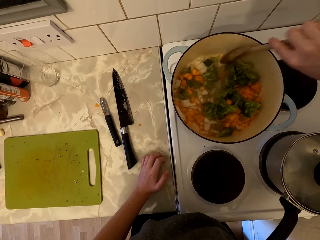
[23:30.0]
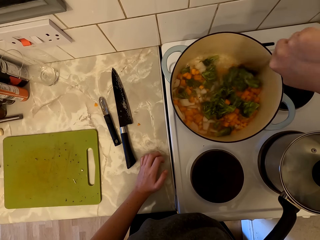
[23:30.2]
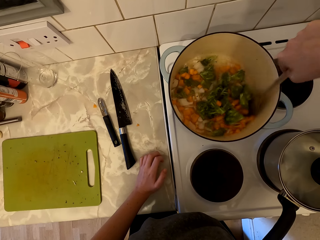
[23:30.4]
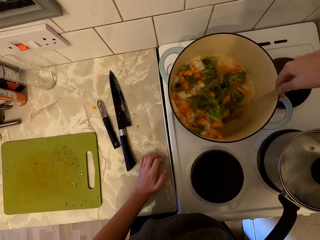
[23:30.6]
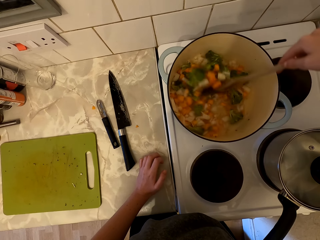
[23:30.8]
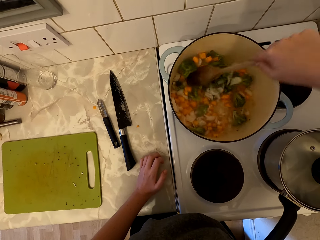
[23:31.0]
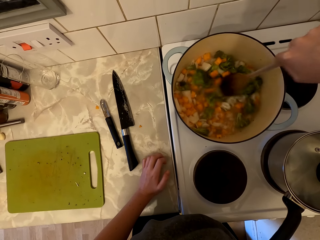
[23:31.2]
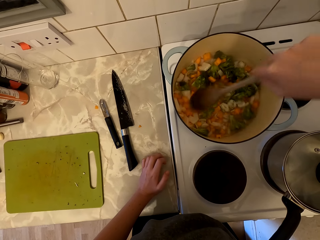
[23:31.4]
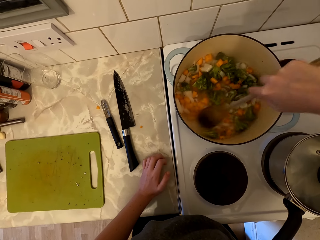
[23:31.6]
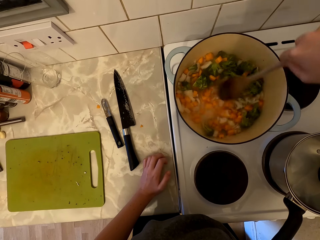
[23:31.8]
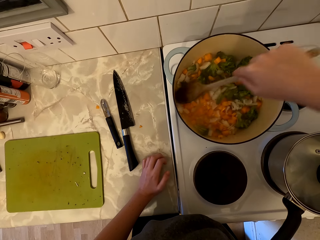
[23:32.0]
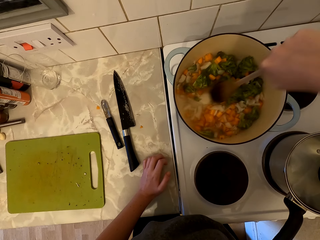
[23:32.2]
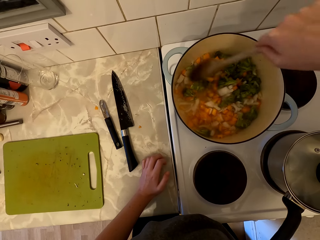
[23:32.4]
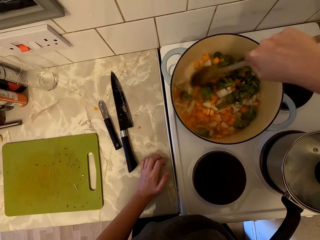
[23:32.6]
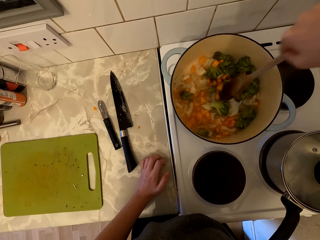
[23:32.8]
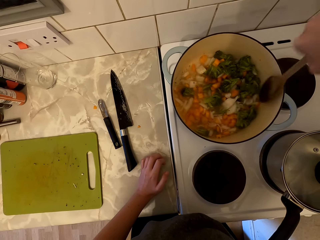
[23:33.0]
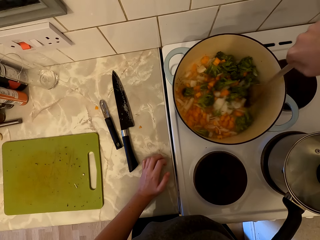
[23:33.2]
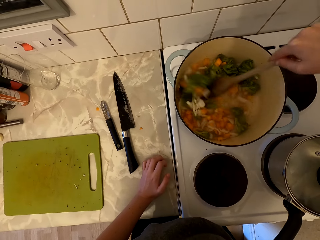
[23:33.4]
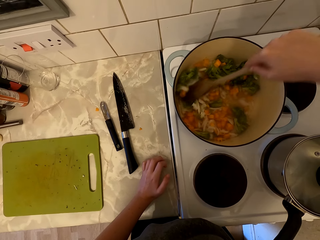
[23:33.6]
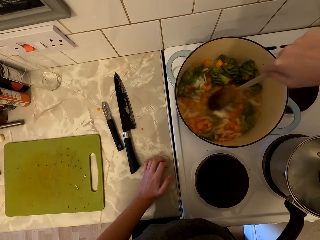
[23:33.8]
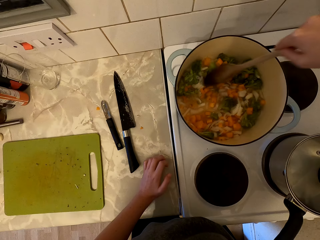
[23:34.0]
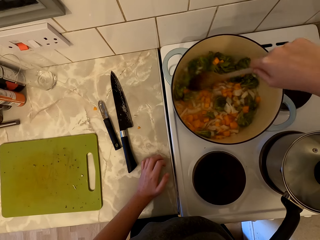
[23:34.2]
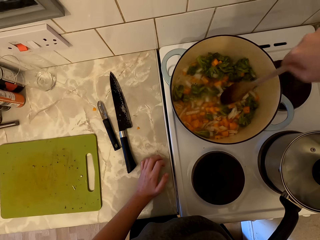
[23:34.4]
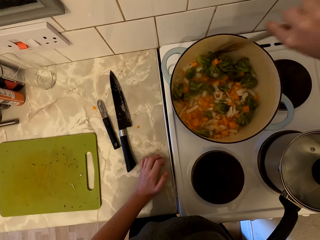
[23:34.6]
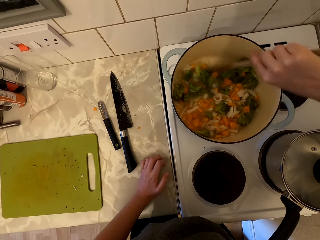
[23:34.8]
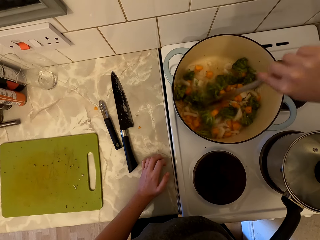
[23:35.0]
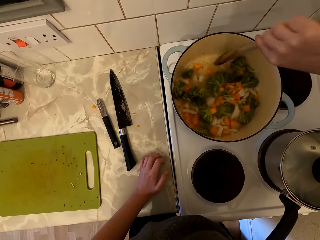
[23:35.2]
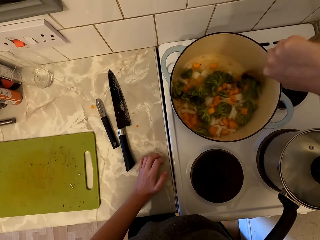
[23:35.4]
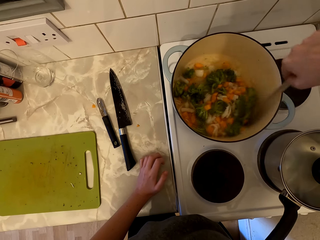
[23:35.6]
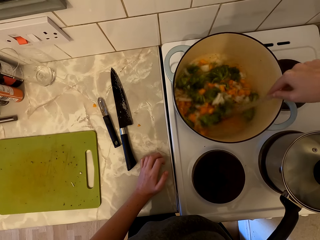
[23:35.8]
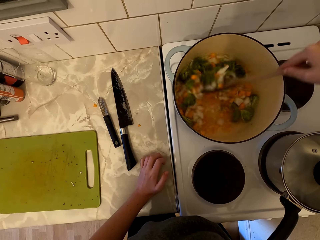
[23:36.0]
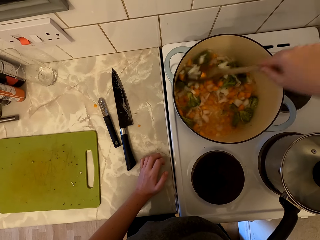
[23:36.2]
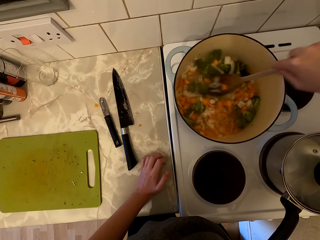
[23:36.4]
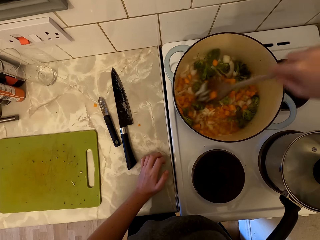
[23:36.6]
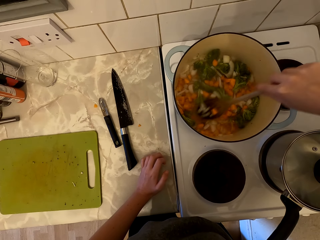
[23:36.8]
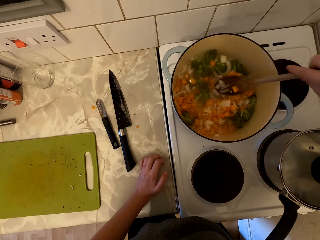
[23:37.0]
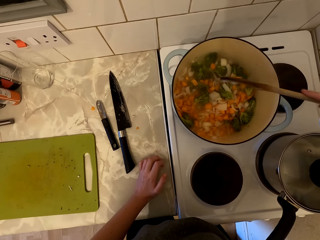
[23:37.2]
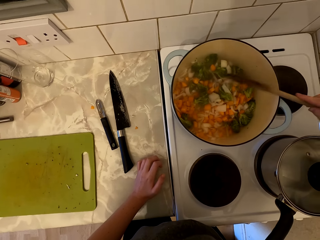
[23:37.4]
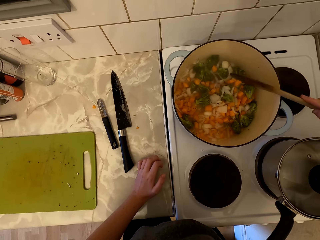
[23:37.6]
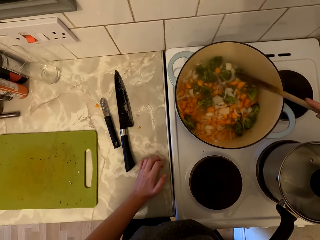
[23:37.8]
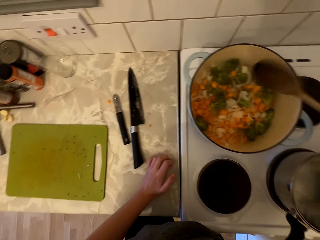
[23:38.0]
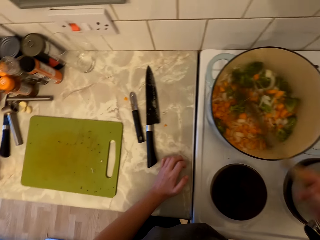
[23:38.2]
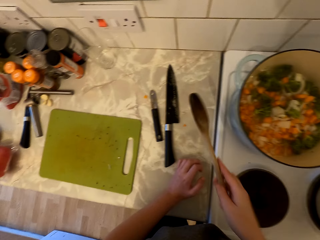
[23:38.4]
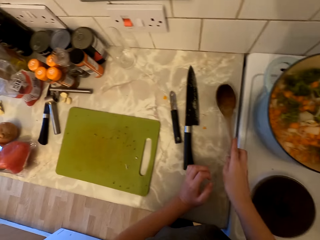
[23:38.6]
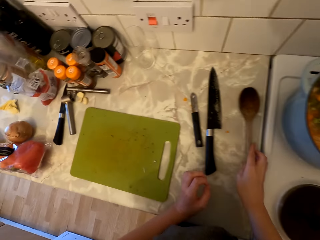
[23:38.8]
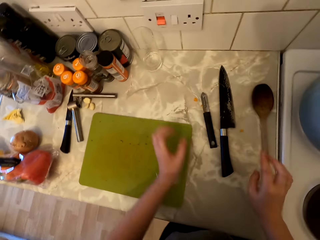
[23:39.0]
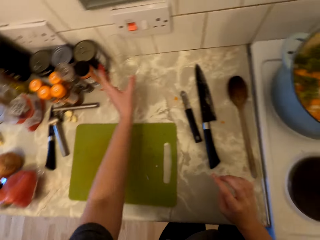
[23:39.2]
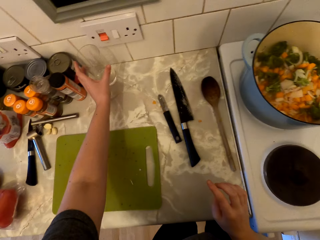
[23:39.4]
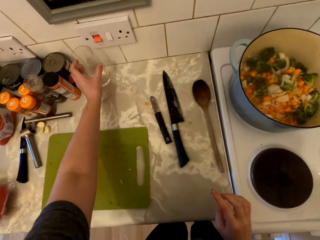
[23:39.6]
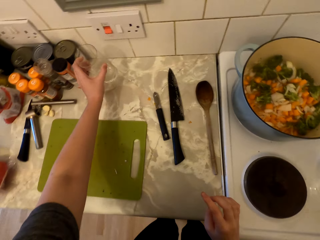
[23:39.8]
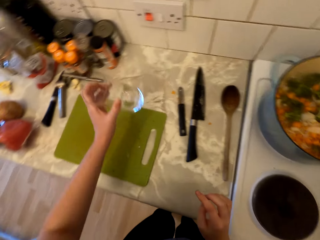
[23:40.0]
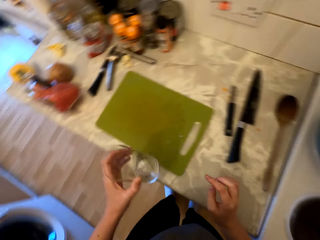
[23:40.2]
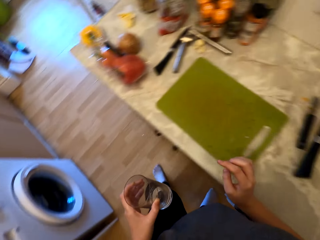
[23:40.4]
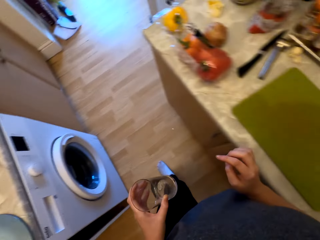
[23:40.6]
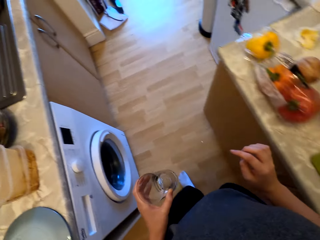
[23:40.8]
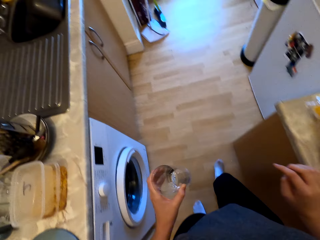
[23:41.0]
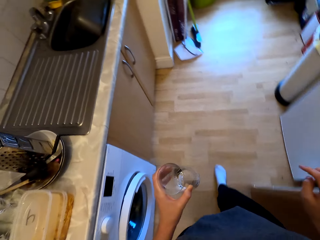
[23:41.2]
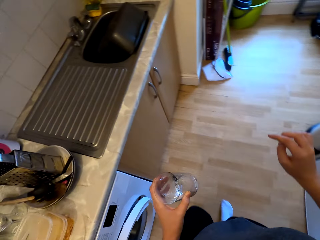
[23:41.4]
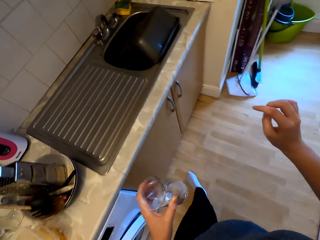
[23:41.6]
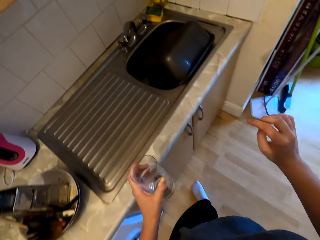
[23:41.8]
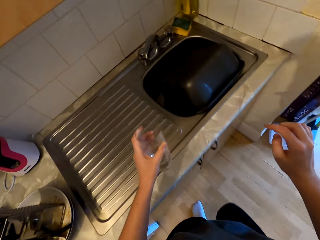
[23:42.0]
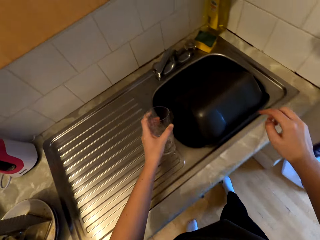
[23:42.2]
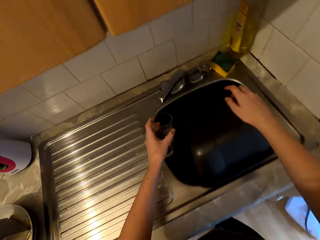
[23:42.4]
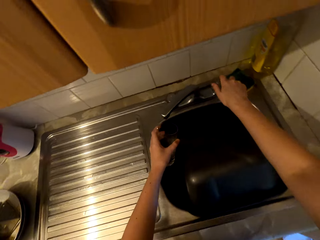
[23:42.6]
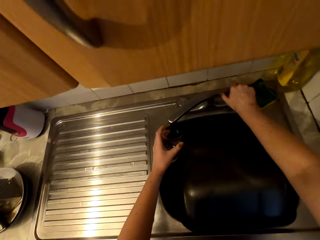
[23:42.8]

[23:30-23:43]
The camera wearer hits the wooden spoon on the cooking pot. They place the wooden spoon on the countertop. They pick up the glass on the countertop. They walk to the sink.

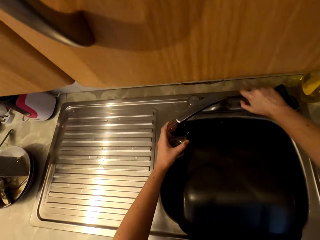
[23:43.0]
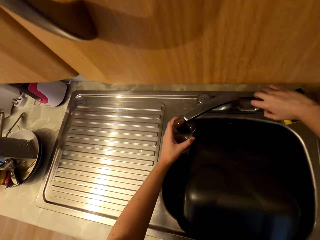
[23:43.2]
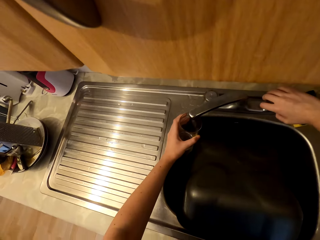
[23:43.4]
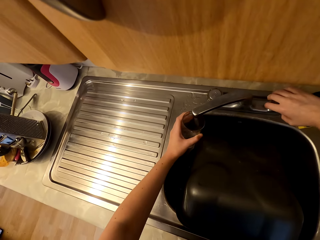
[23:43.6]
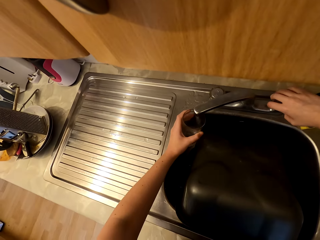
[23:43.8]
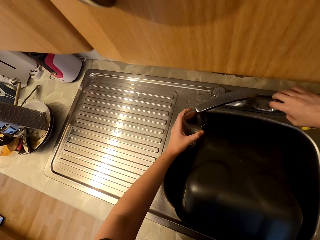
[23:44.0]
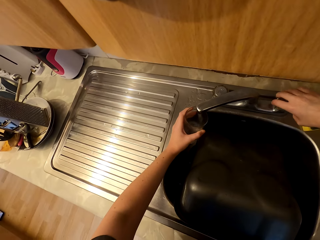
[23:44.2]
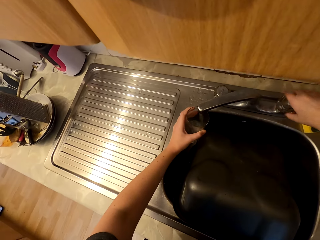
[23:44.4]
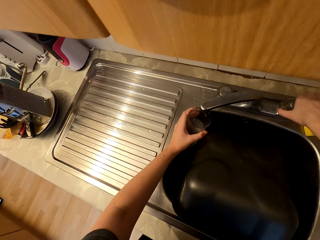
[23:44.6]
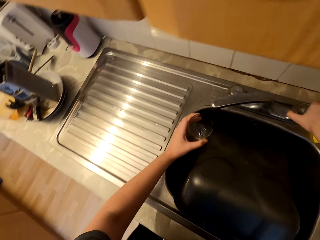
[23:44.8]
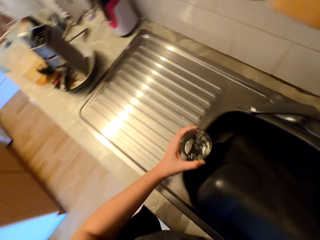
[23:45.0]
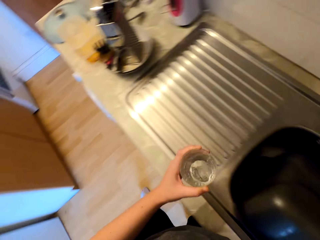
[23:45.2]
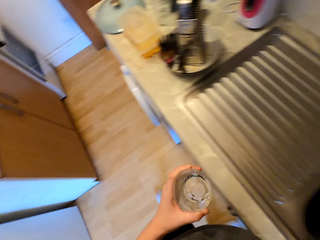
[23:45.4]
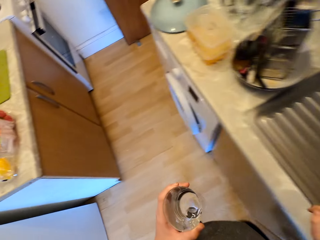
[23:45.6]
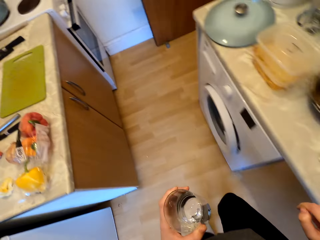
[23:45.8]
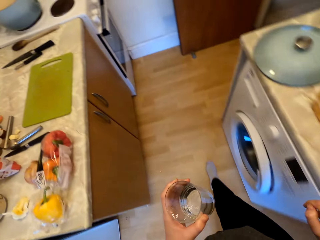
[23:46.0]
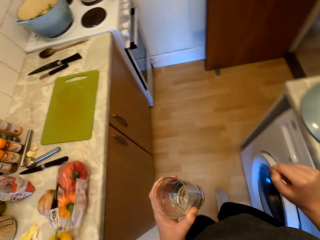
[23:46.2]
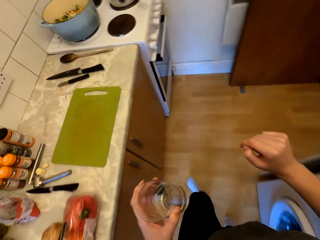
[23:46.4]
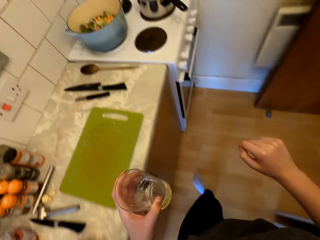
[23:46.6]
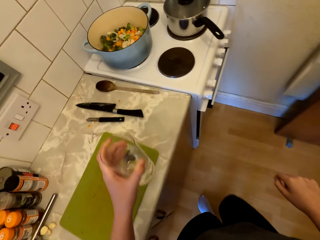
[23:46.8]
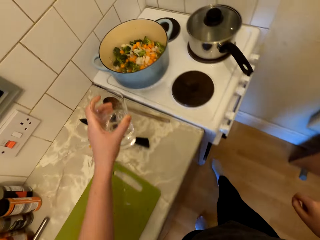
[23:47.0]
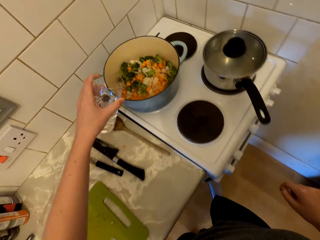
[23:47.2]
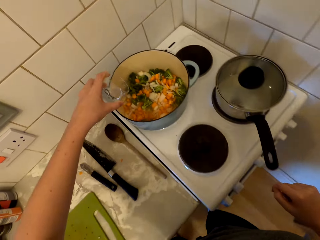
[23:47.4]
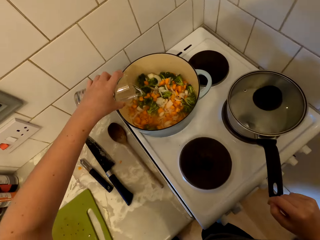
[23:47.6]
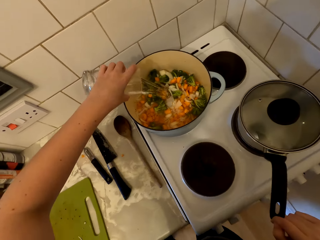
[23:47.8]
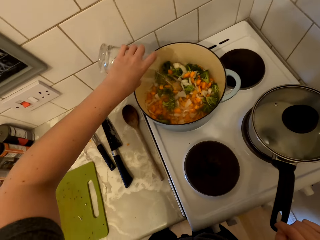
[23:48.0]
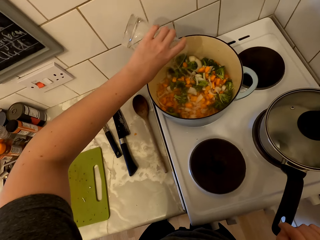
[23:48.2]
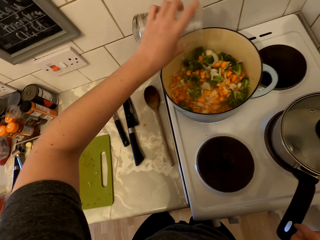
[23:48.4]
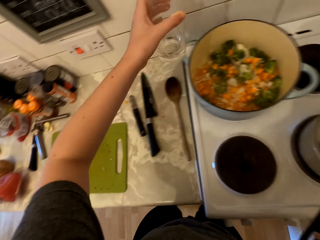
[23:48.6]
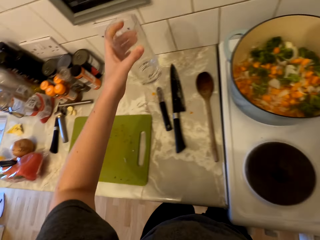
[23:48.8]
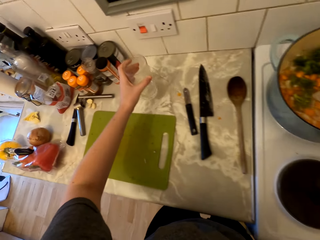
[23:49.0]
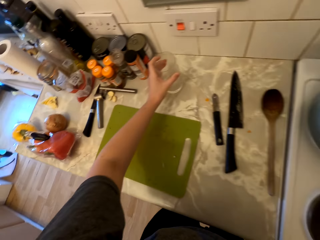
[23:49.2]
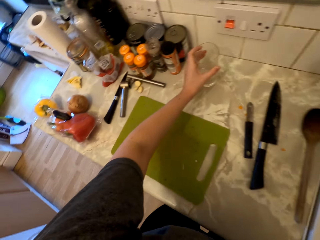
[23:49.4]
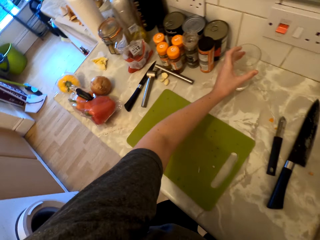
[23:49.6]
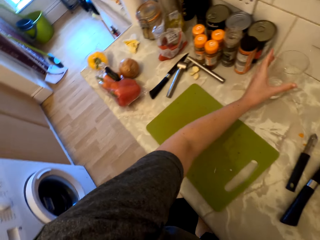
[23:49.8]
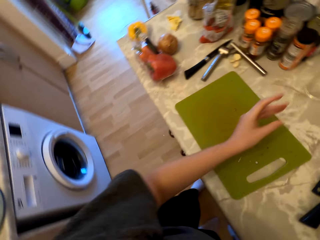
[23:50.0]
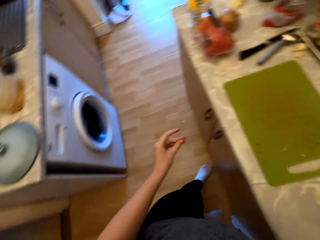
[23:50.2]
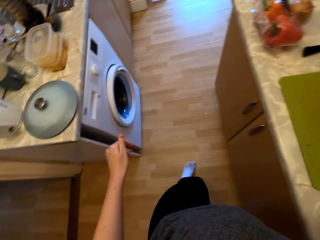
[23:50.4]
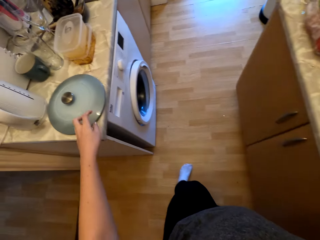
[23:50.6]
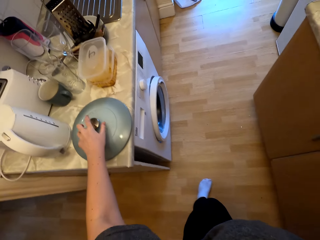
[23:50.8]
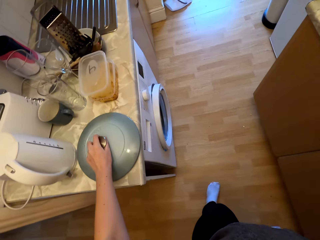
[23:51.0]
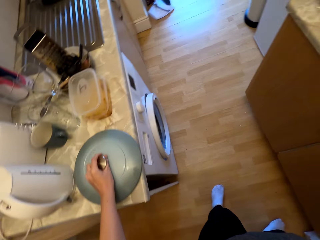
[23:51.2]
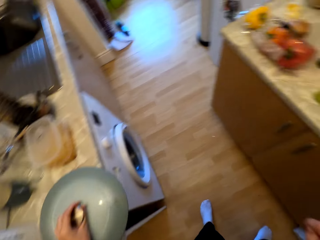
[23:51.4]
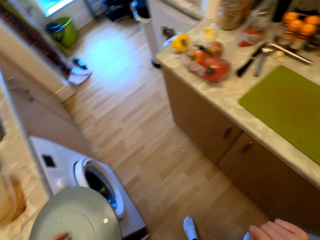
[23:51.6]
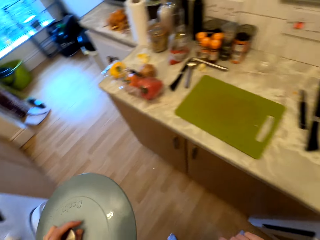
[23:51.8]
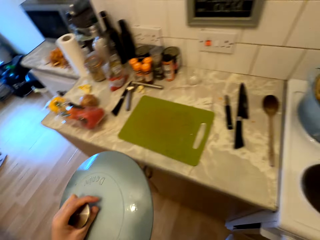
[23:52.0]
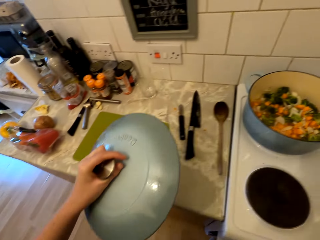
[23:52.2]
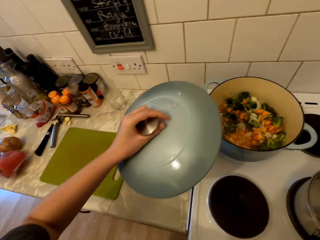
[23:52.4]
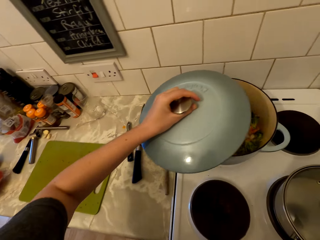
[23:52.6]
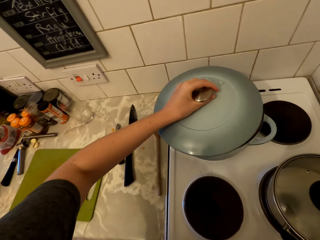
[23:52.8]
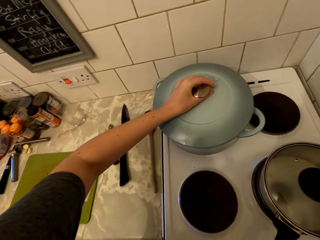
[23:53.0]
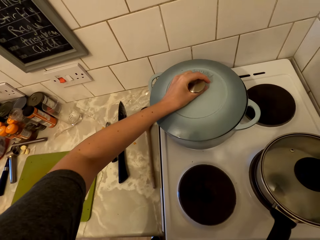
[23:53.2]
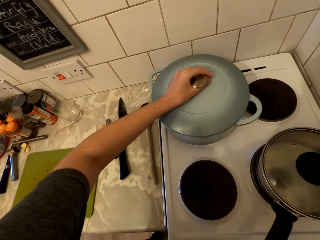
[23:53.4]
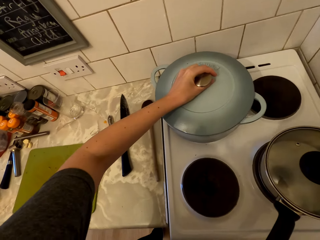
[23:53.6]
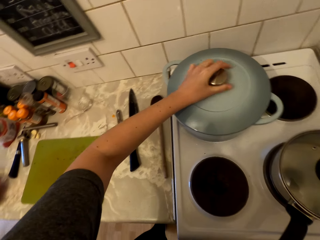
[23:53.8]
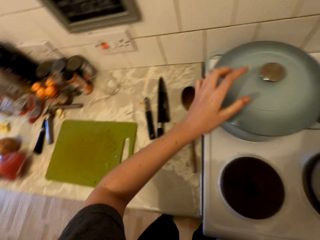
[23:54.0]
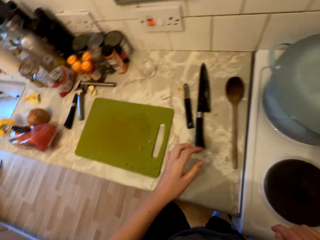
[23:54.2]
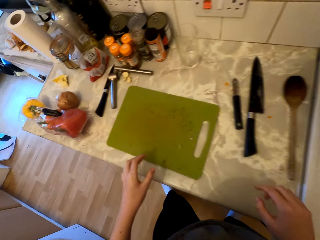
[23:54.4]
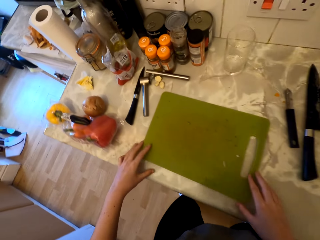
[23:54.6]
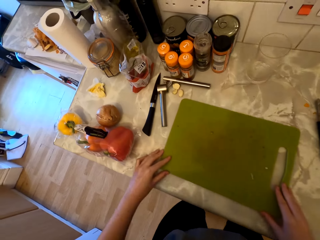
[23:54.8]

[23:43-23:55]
The camera wearer opens the tap. They put water from the tap in the glass. They close the tap. They walk to the cooking area. They pour water into the cooking pot. They place the glass on the countertop. They pick up the cooking pot lid from the cabinet. They cover the cooking pot with the lid.
